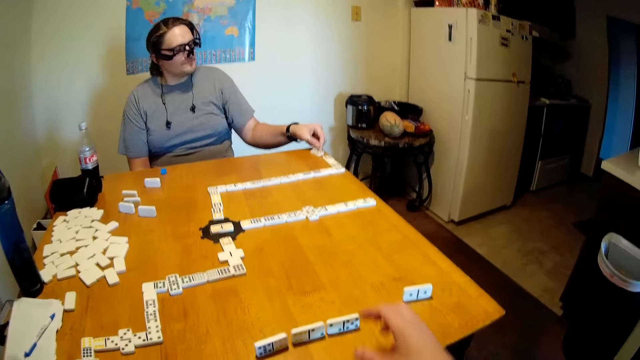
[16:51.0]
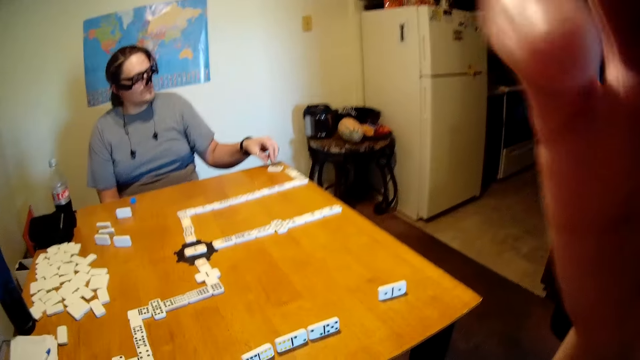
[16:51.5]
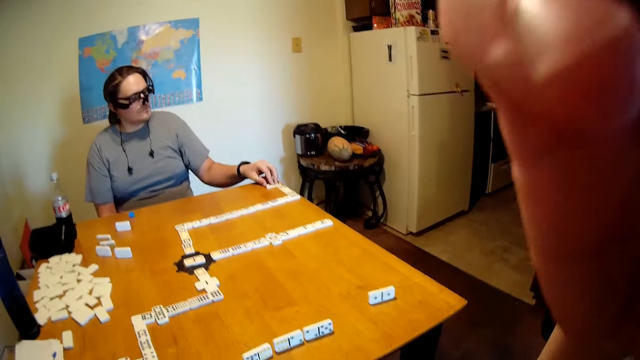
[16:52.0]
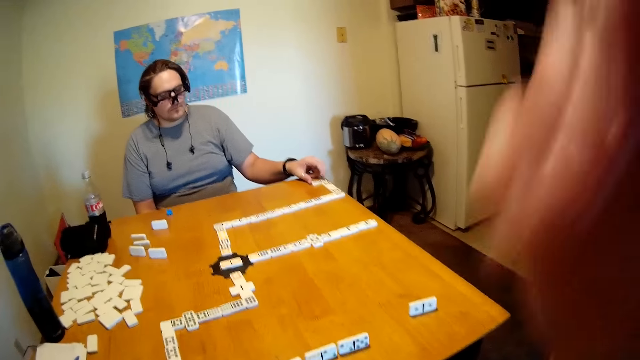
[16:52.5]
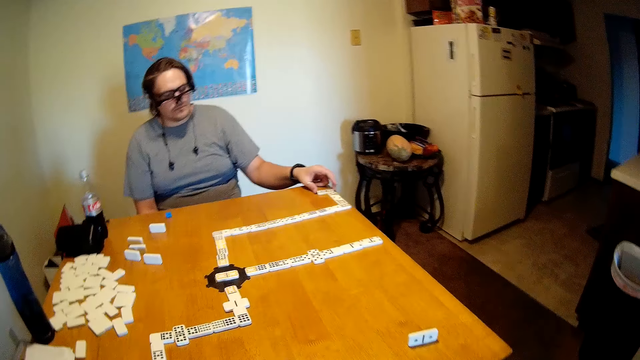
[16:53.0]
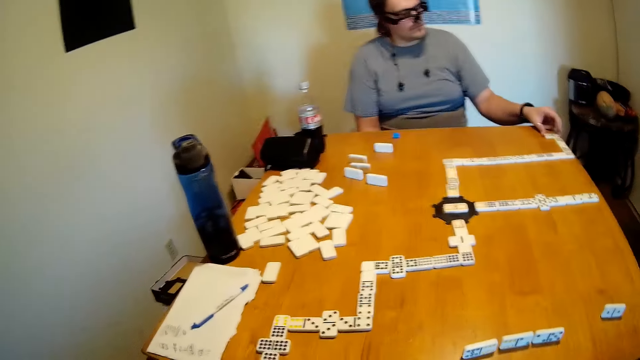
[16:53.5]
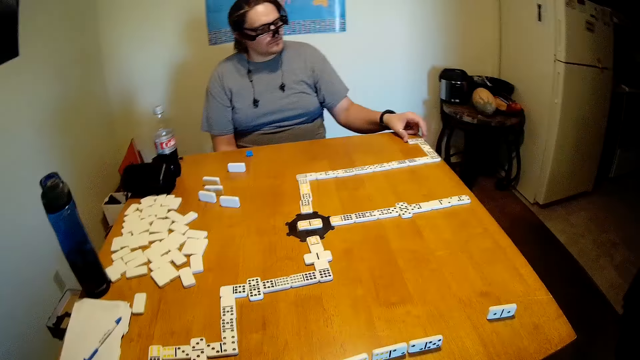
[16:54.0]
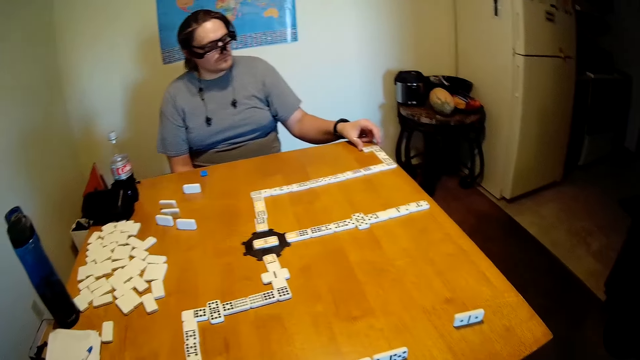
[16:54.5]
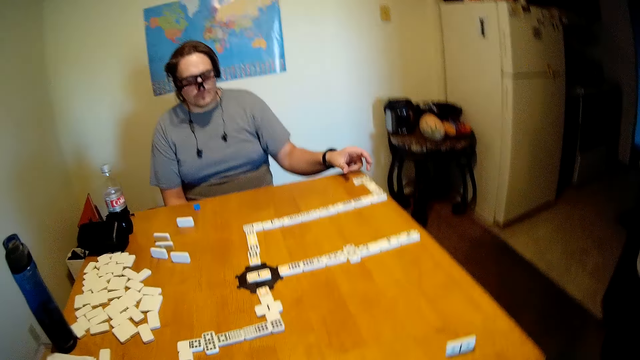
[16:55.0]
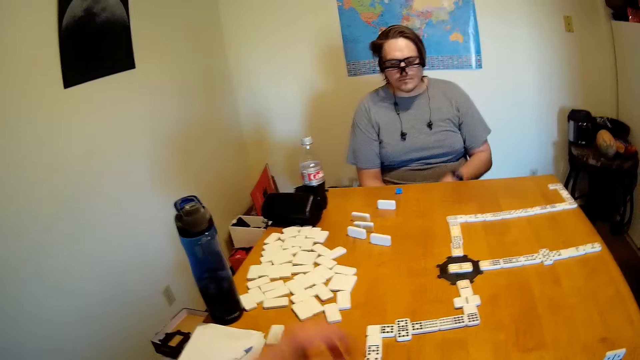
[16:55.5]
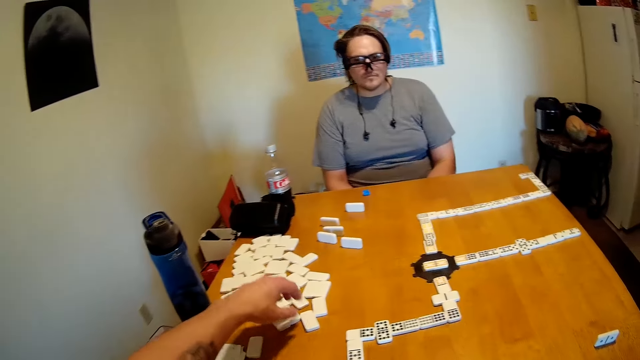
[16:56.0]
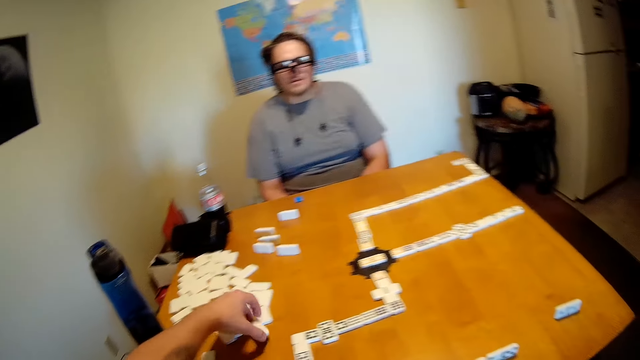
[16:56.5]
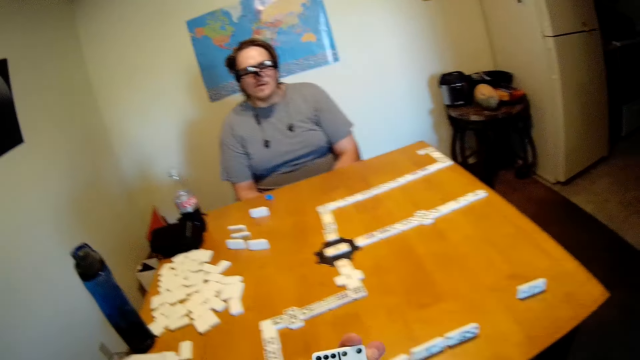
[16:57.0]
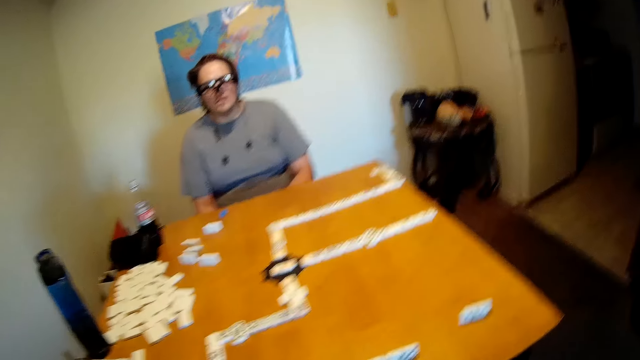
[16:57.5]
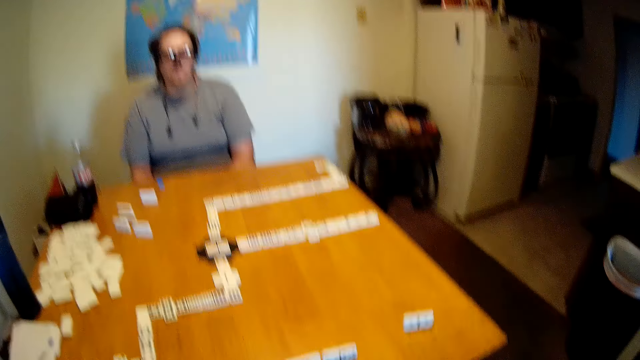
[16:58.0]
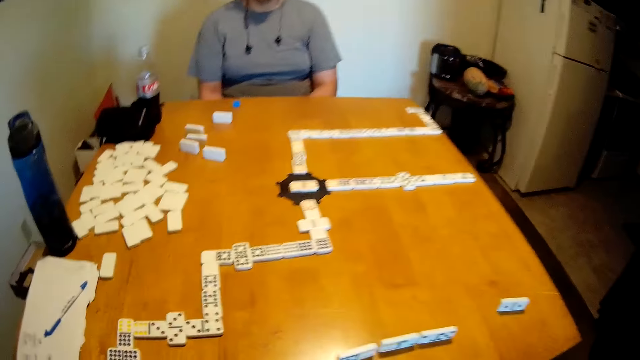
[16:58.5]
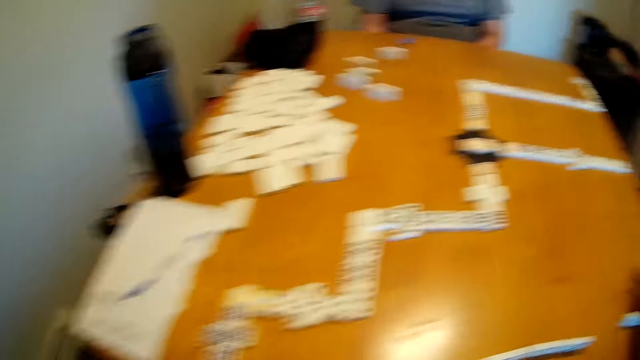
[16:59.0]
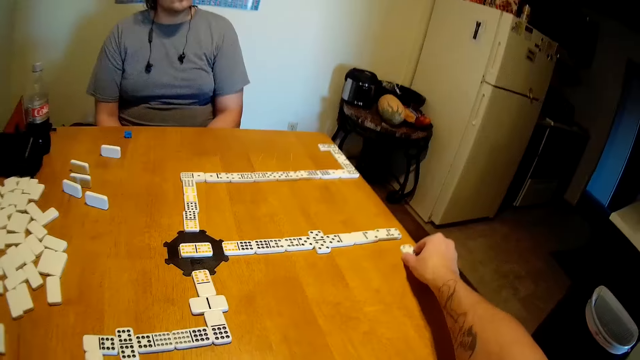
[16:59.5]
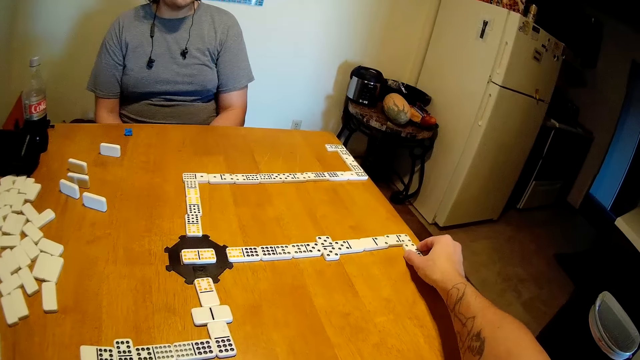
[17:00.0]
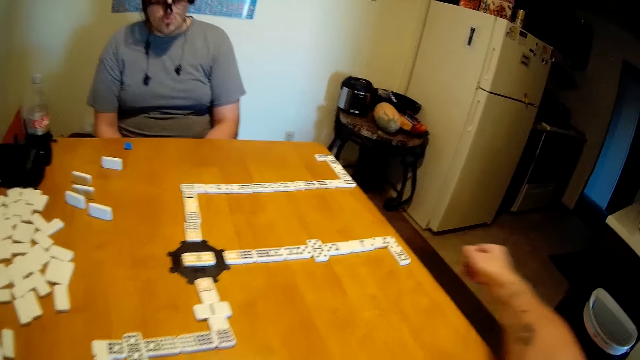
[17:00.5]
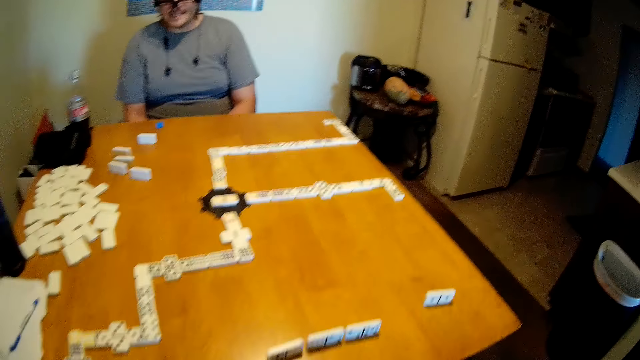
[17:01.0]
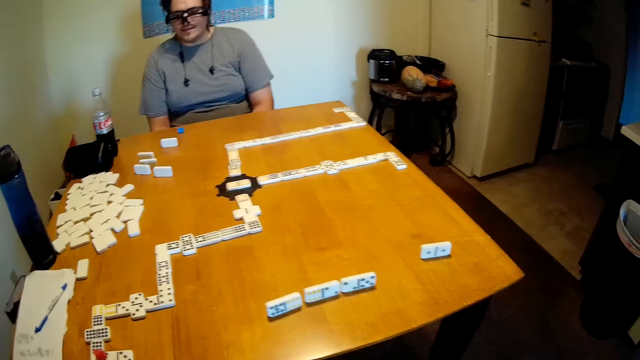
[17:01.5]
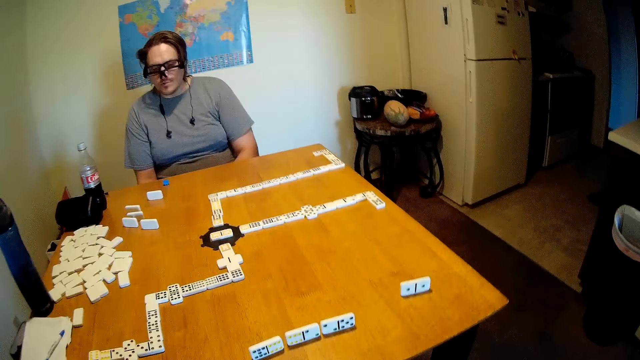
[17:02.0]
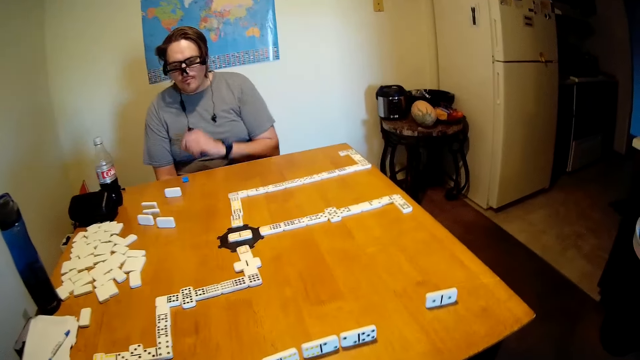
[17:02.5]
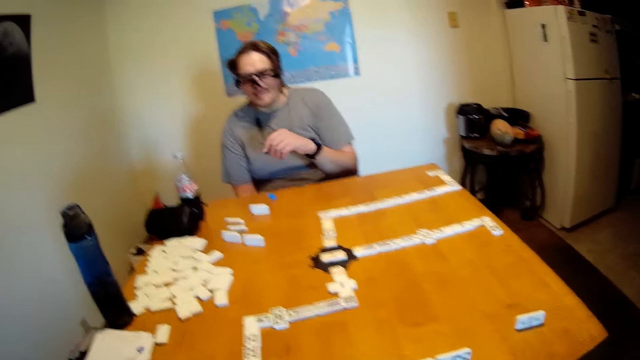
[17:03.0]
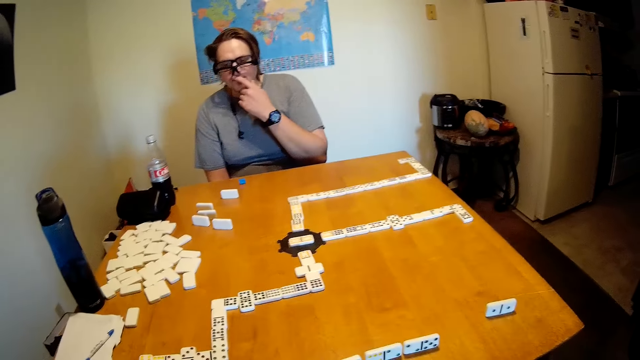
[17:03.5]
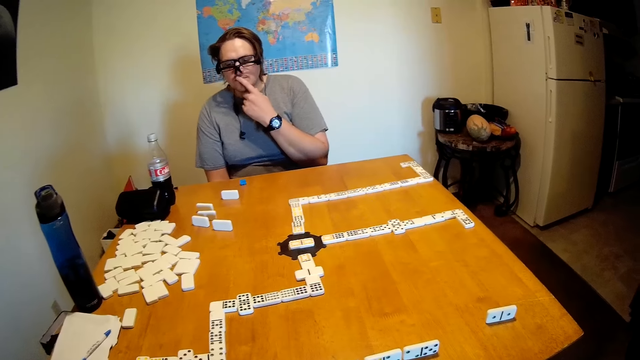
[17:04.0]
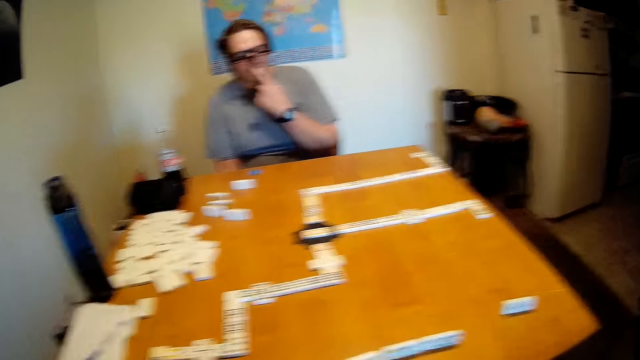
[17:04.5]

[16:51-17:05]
The camera wearer moves a hand upwards, scratches their head, lowers the hand, and looks around. A man looks around. The camera wearer picks dominoes from the table. They look around. They put the domino on the table. They look around. The man moves a hand around and touches a hand.

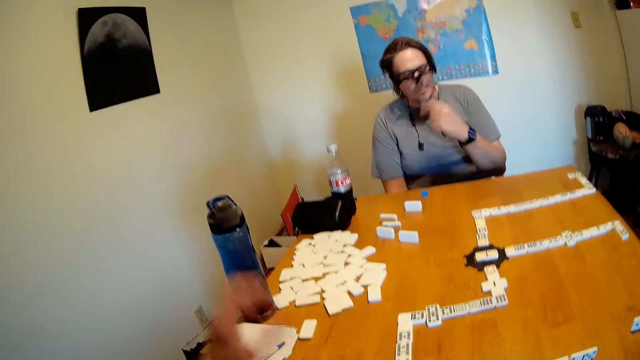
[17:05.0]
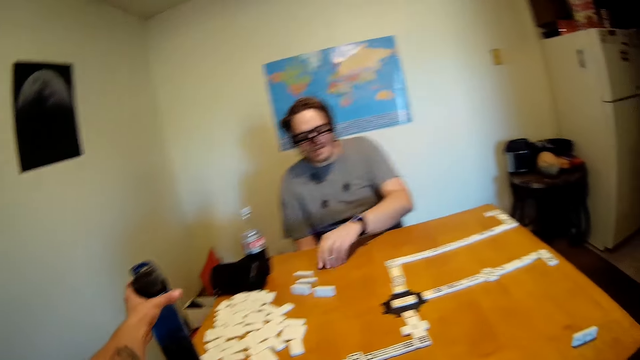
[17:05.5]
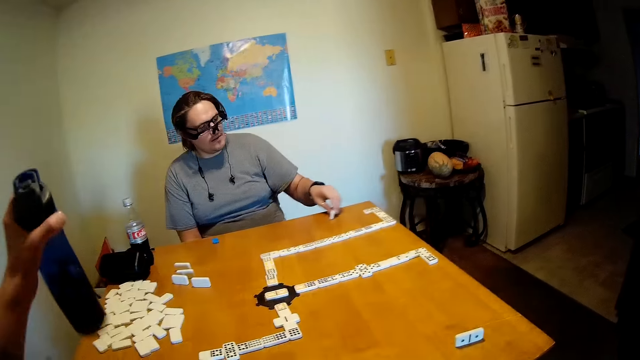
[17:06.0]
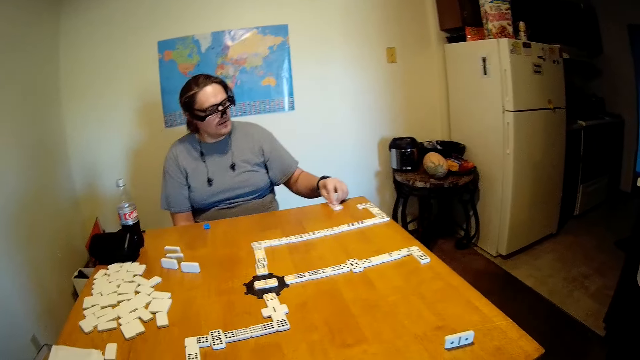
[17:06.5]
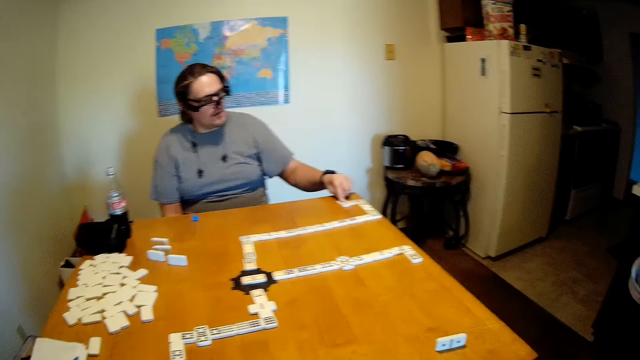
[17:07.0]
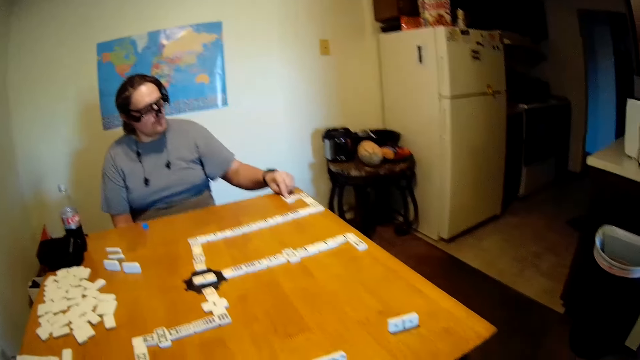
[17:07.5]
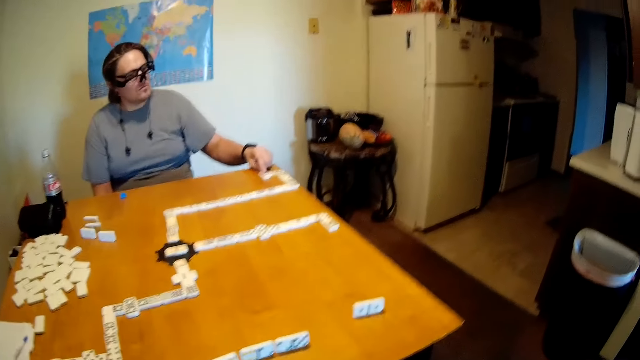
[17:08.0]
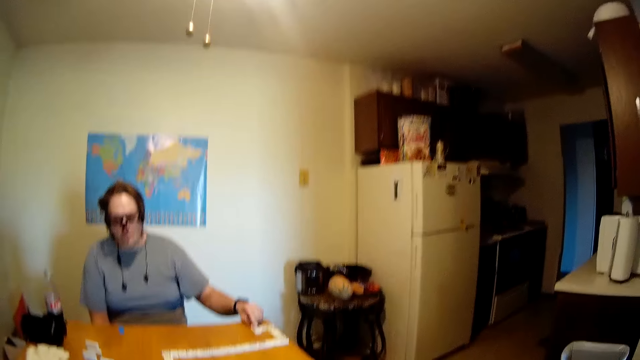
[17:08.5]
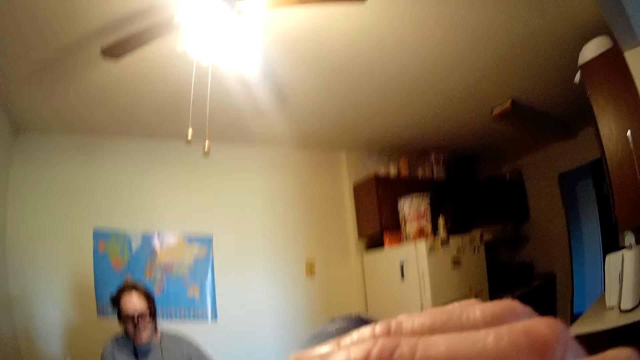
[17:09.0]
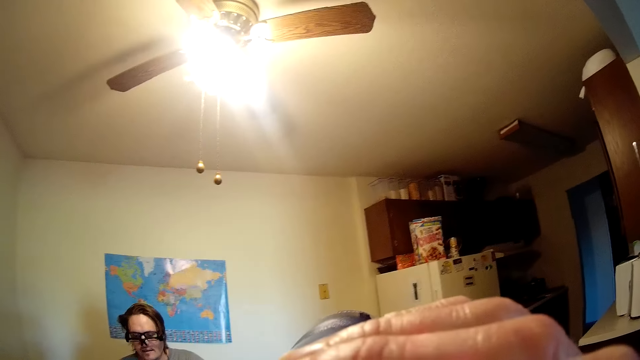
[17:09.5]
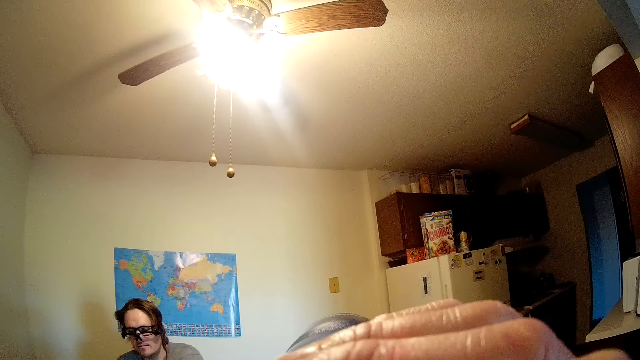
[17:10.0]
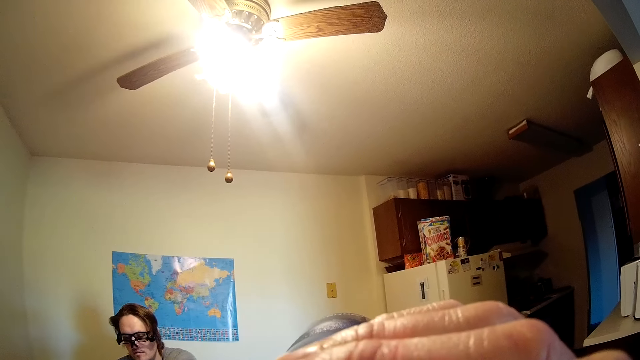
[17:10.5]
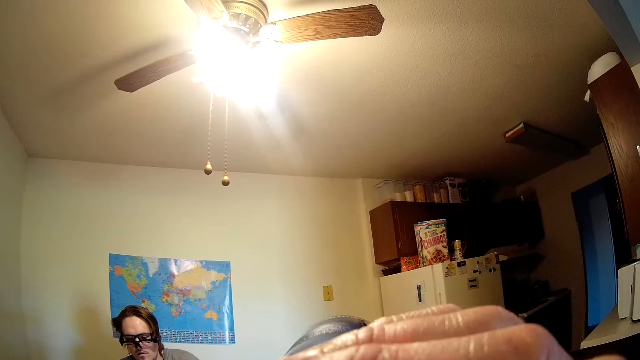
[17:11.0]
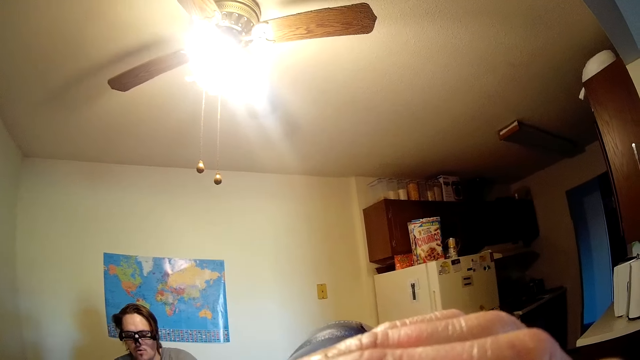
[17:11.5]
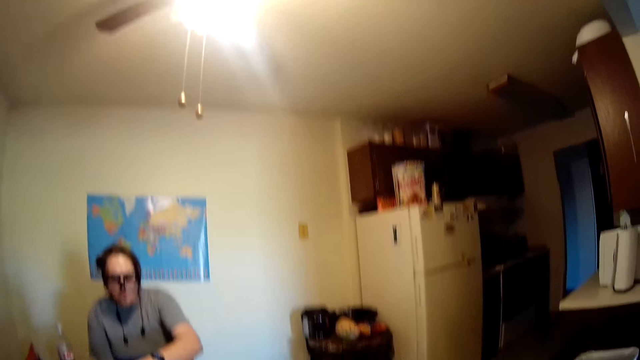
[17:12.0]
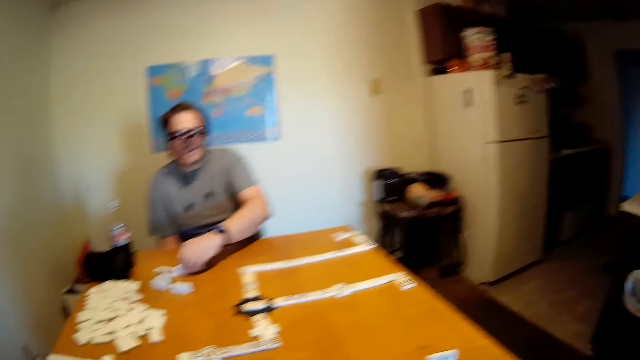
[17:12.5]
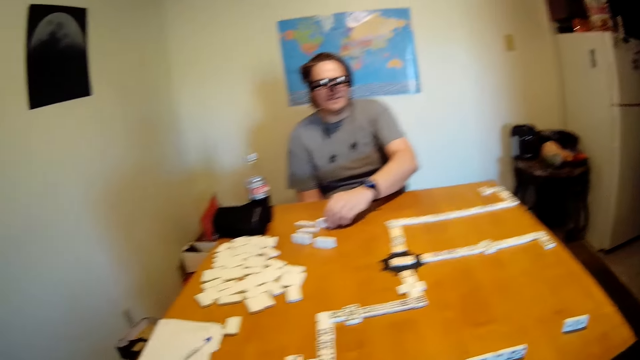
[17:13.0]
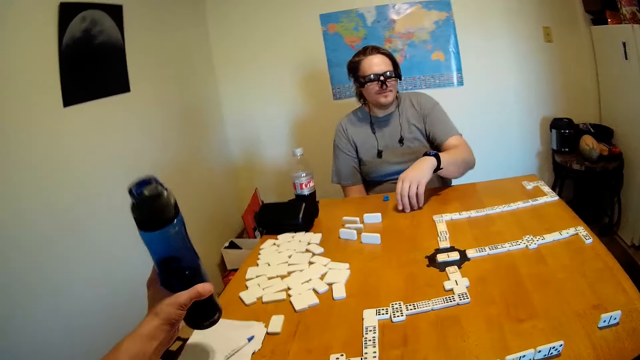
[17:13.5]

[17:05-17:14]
The camera wearer picks a water bottle on the table. A man picks a domino on the table and moves the domino on the table. The camera wearer looks around. The man looks around. The camera wearer drinks water from the bottle. The man holds the domino on the table.
